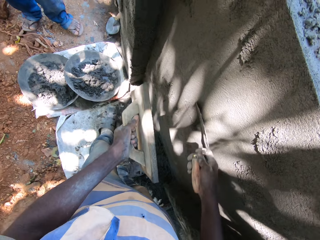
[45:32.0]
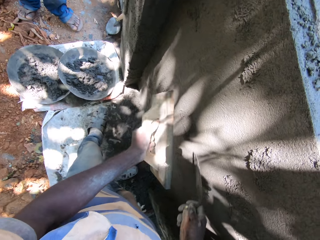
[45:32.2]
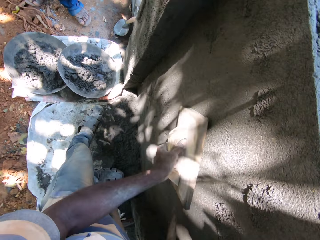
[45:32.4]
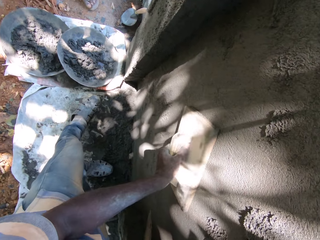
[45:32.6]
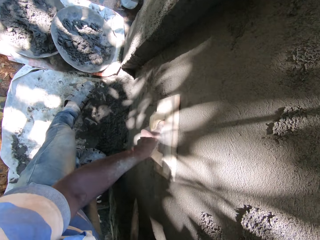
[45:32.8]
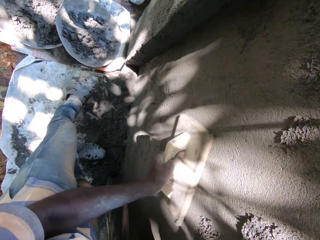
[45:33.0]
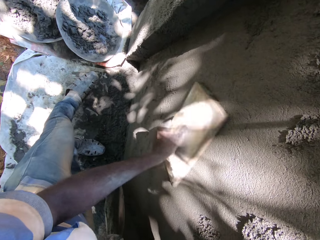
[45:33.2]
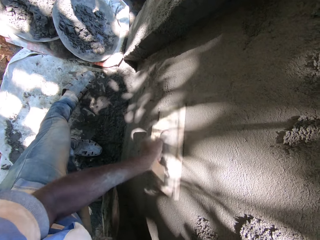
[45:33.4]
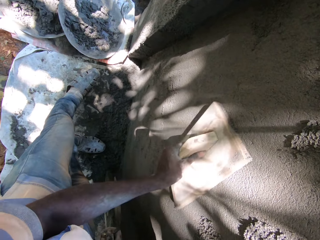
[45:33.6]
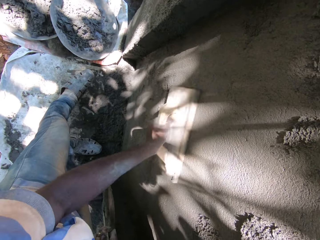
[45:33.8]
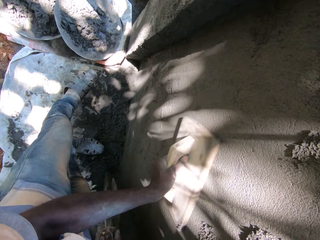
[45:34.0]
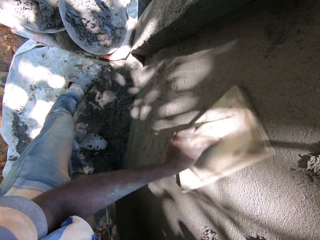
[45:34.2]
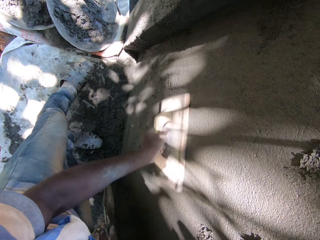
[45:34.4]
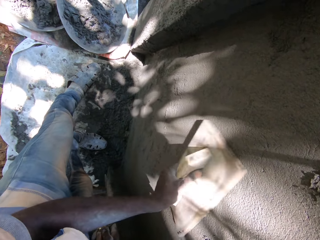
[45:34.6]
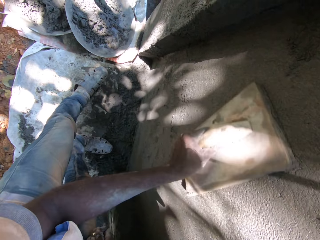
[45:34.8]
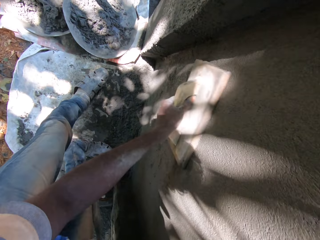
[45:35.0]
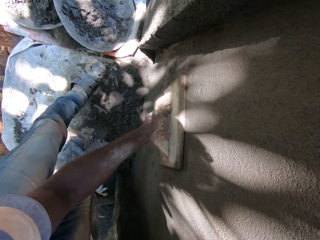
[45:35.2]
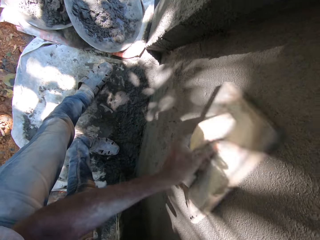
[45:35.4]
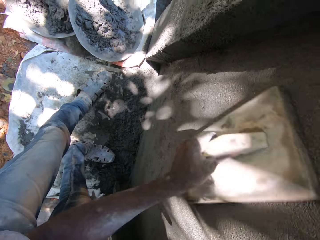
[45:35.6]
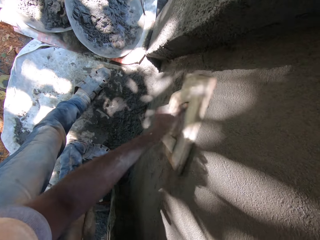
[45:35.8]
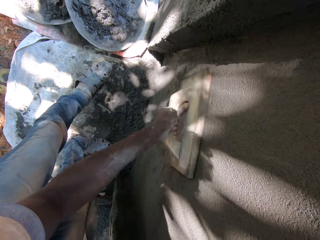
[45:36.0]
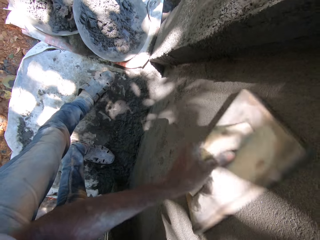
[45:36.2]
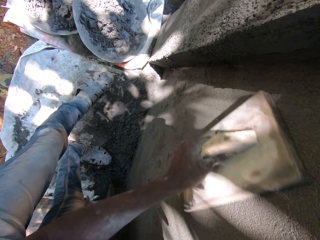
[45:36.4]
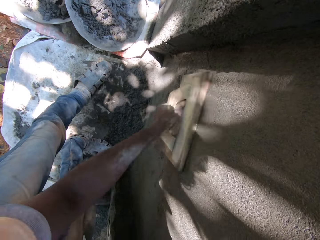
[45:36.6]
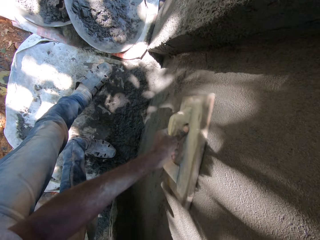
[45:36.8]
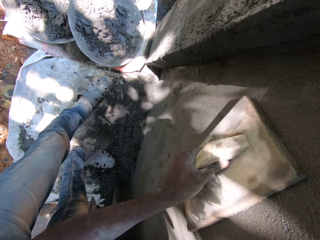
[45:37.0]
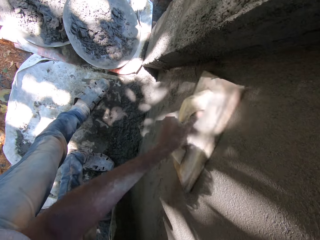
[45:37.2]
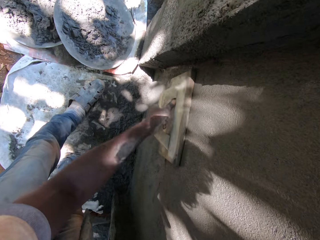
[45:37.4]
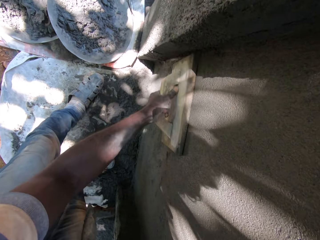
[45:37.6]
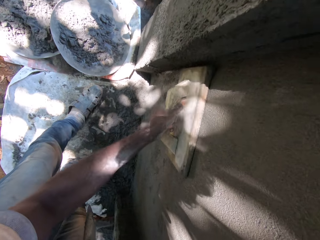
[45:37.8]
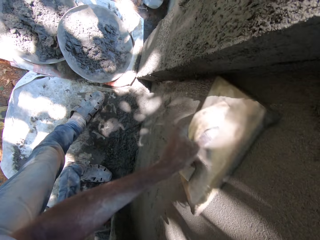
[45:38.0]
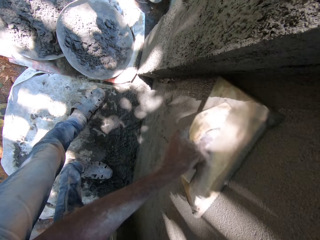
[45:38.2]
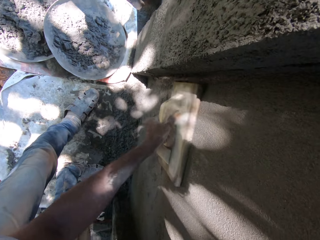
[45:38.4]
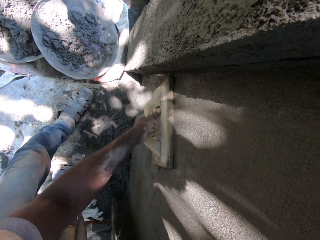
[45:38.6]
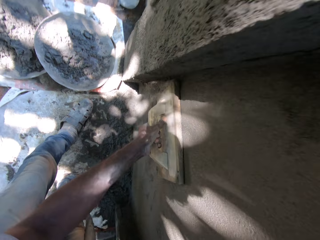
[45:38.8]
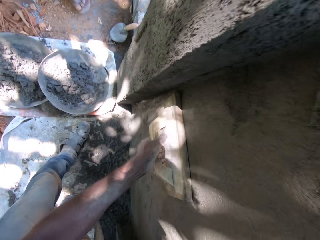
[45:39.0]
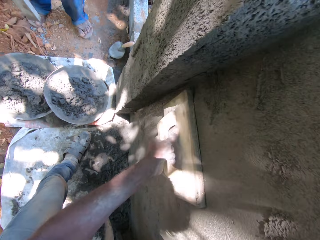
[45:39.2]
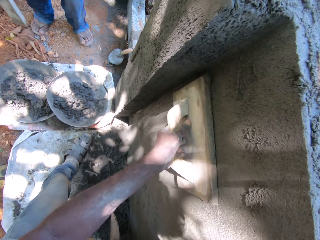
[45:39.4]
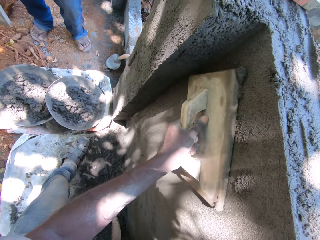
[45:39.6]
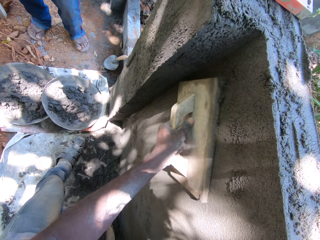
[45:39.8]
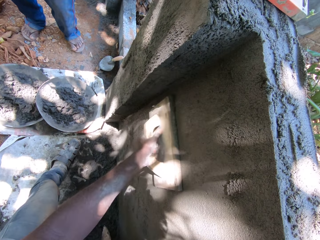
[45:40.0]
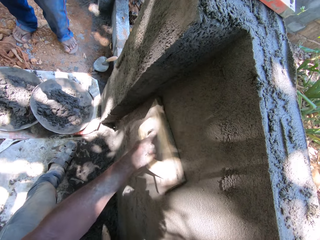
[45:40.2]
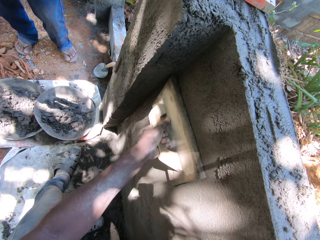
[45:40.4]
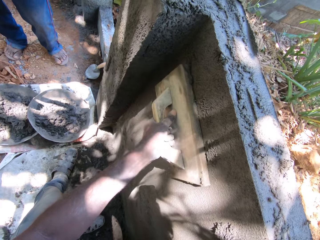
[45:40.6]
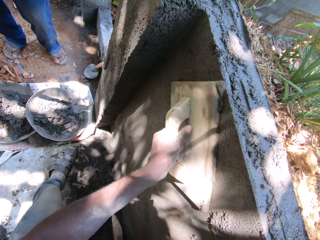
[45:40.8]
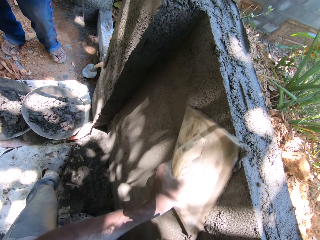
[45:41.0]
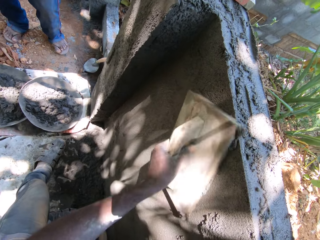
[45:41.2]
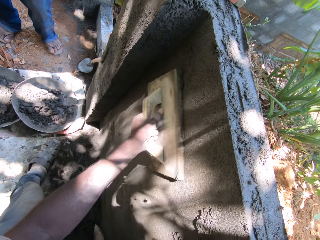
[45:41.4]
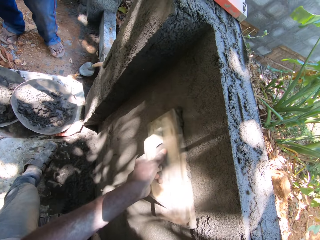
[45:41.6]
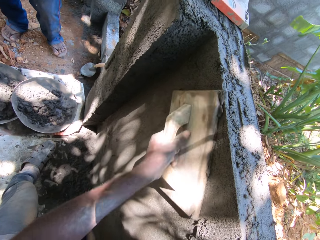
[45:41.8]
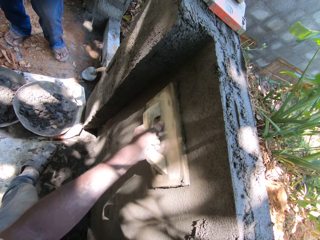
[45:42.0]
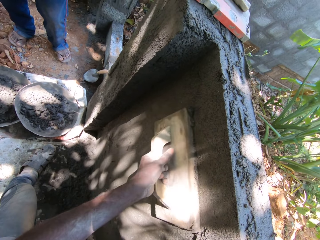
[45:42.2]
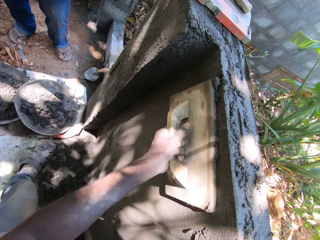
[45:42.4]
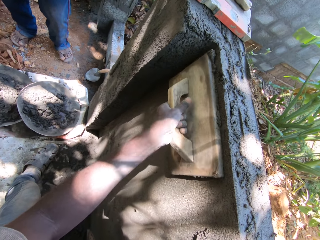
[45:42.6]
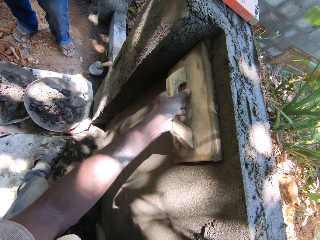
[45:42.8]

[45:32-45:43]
The camera wearer makes a smooth finish on the plastered wall with a wooden float in his left hand.

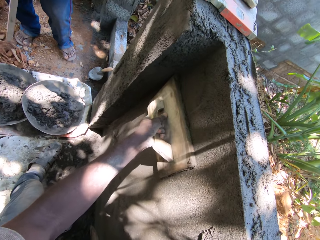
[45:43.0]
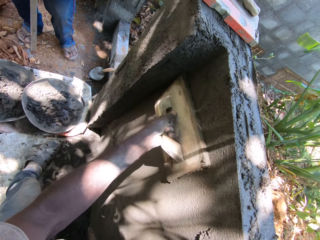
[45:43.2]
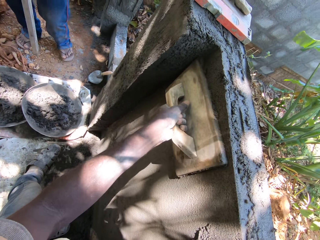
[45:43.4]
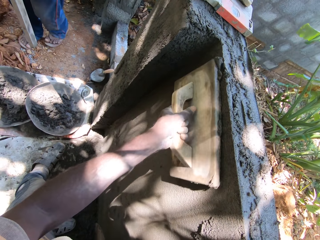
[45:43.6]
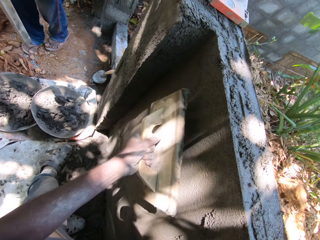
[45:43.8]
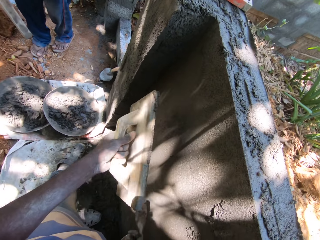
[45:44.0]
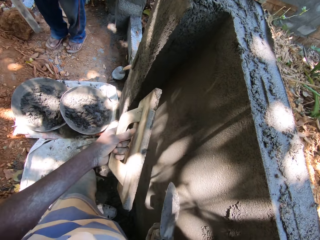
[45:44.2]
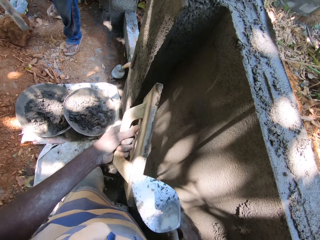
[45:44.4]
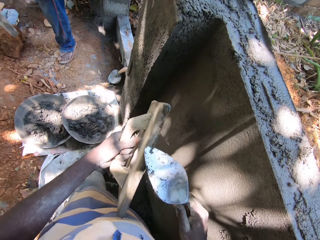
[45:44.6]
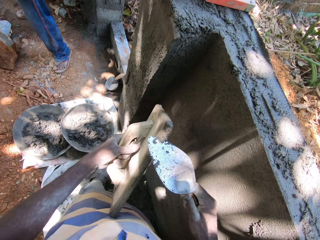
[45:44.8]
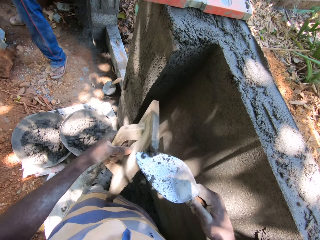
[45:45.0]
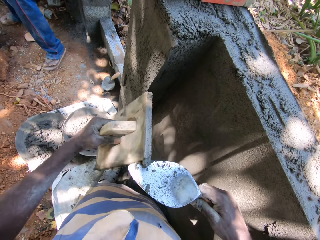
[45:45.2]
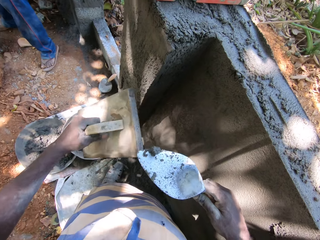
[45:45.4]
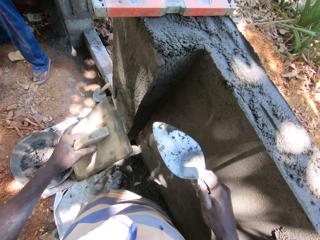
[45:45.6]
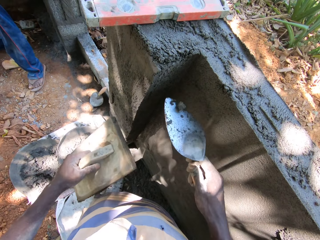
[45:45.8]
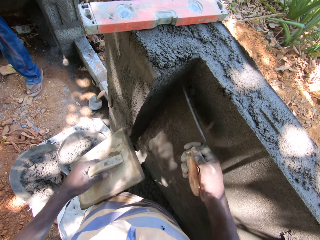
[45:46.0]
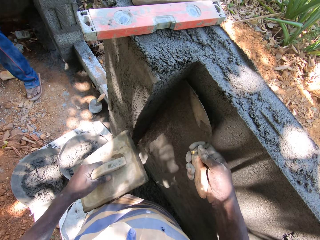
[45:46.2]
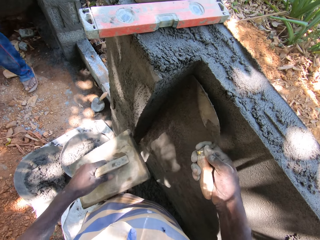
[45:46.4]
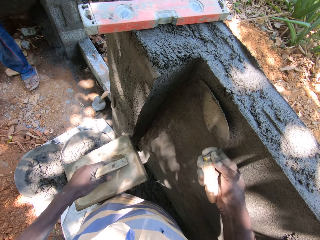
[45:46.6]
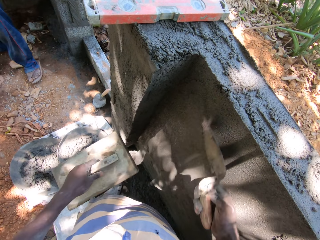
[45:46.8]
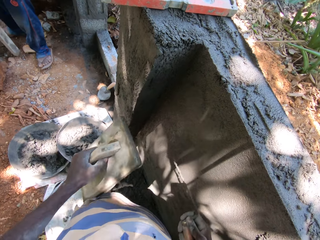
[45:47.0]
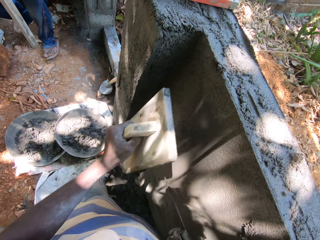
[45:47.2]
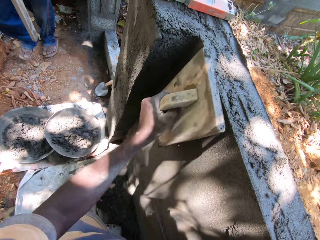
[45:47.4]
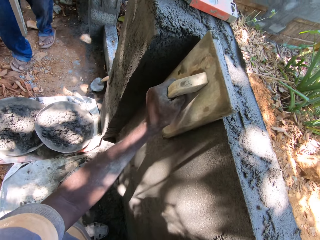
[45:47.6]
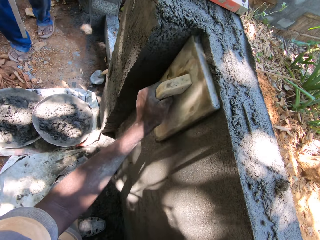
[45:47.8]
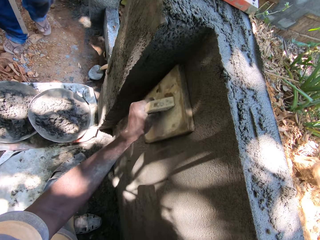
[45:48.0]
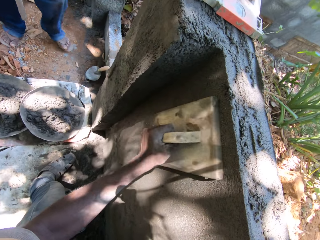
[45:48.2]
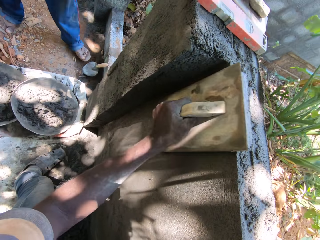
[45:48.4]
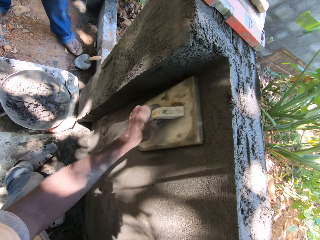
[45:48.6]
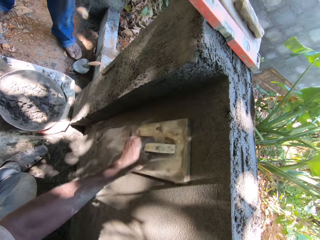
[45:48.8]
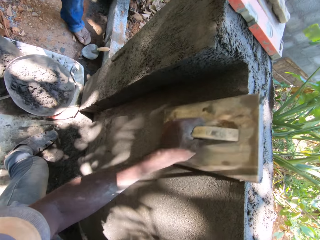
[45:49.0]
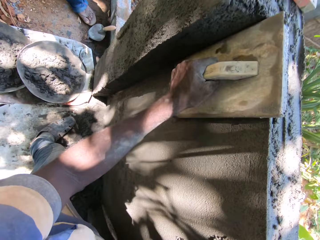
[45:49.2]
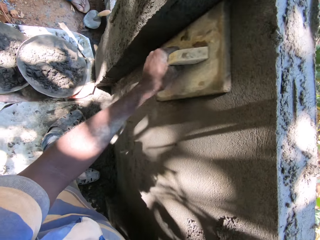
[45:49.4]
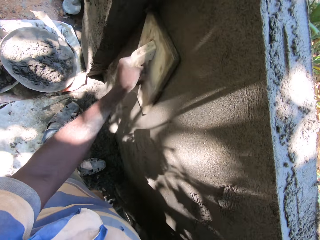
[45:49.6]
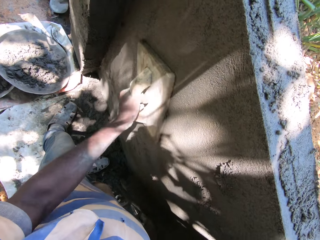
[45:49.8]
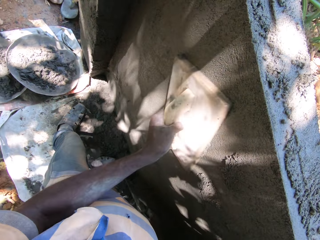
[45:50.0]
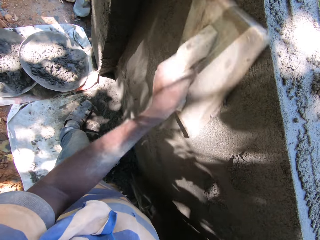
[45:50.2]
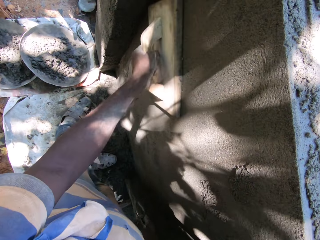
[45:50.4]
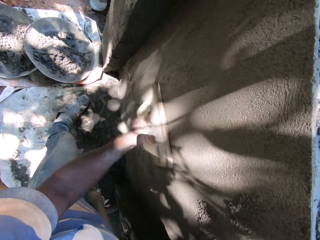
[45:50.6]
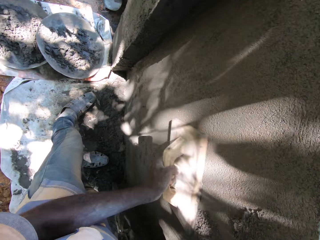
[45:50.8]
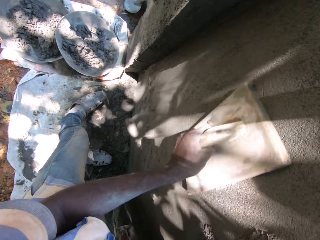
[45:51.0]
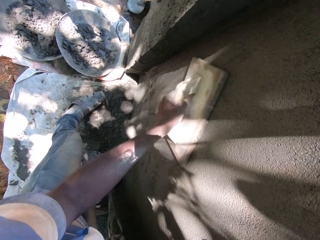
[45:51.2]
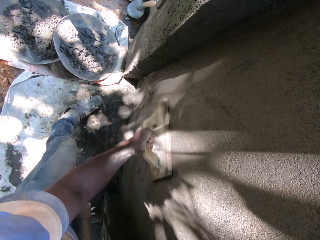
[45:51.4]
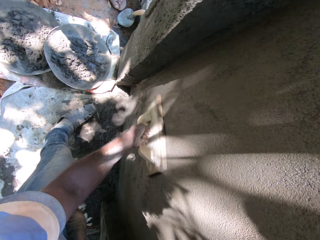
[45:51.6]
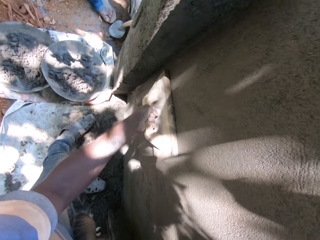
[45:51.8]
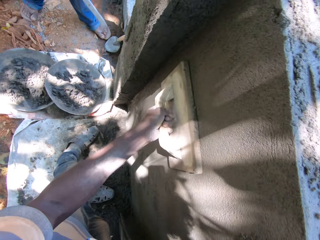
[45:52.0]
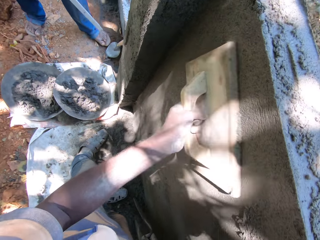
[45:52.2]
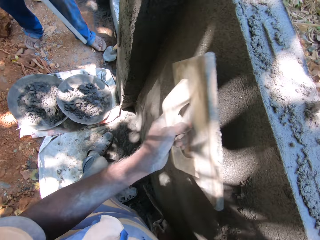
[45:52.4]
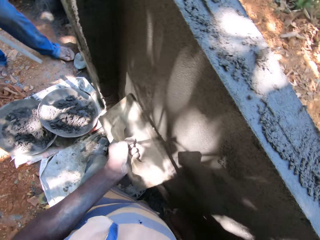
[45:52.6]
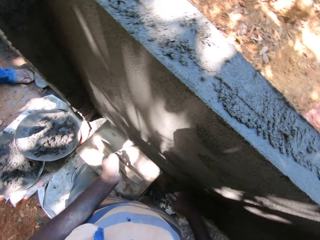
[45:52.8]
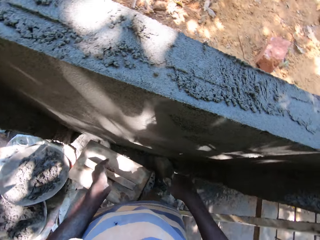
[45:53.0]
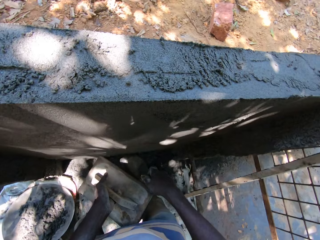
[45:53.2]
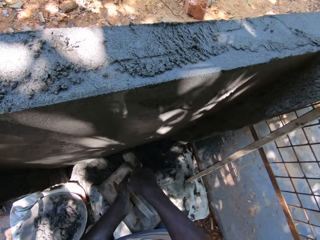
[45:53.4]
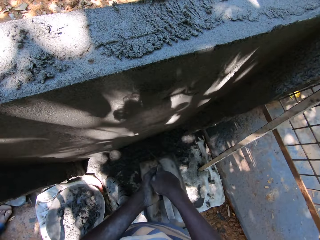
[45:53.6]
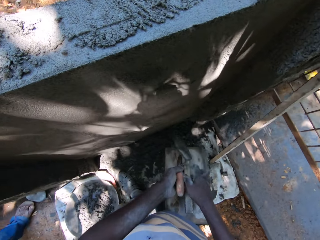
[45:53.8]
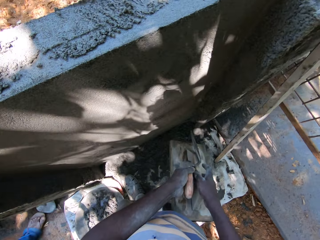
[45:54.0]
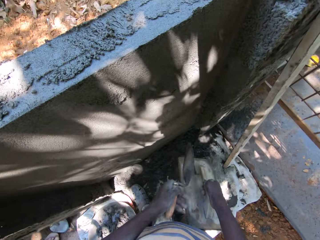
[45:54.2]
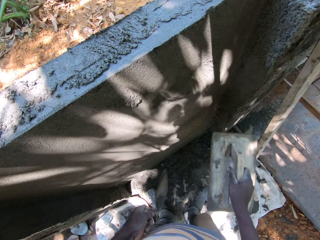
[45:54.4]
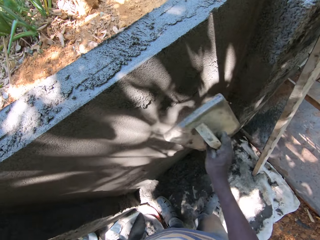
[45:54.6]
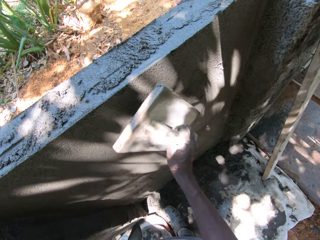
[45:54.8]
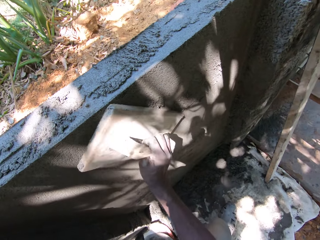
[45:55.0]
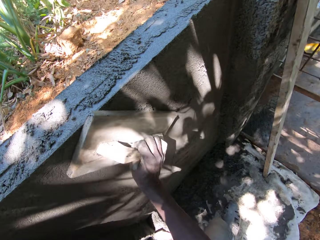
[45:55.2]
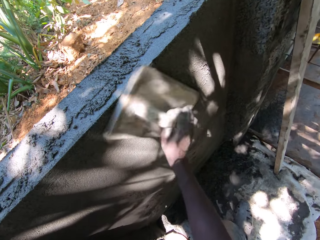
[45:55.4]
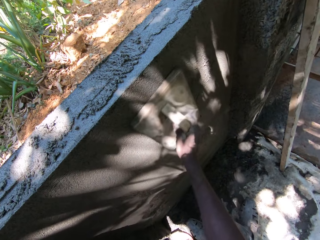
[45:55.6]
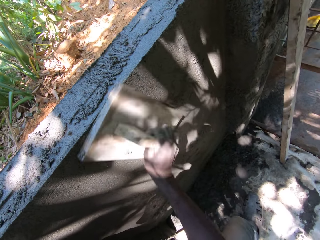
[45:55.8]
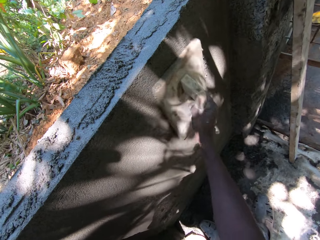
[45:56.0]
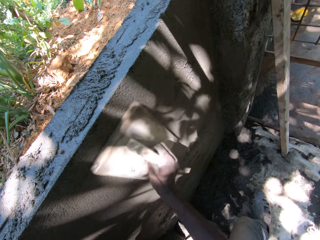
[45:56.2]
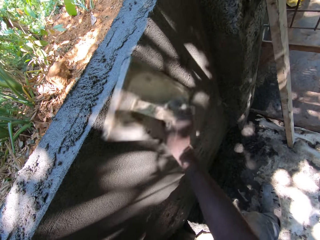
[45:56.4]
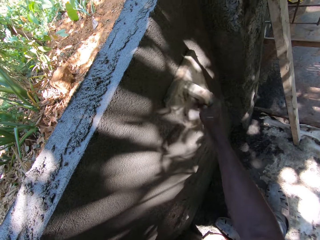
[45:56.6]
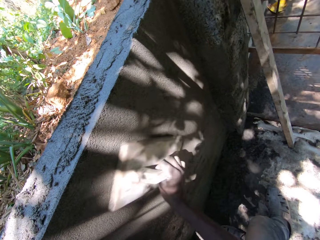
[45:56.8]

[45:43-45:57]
The camera wearer takes cement from the wooden float with a trowel. He puts the cement on the wall. He makes a smooth finish on the plastered wall with the wooden float. He exchanges the trowel in both hands. He smoothens the wall with the trowel in his right hand.
